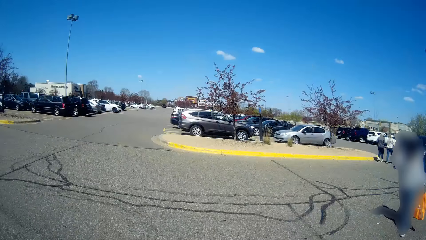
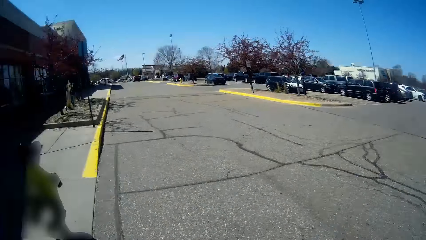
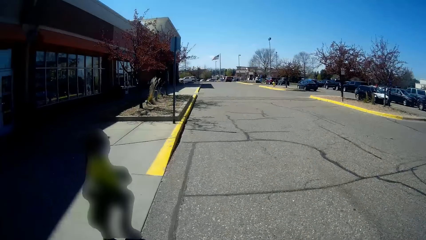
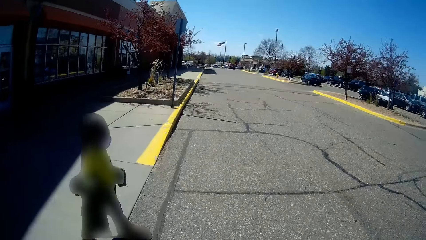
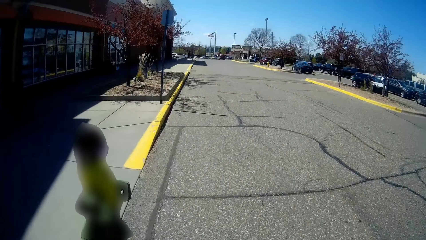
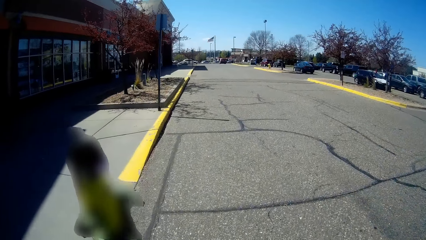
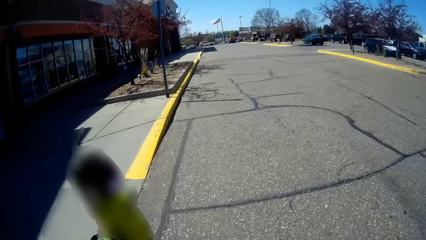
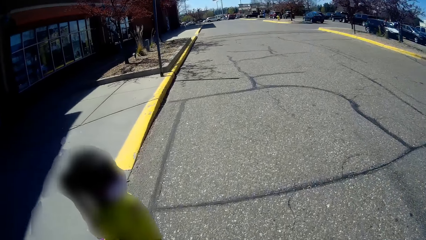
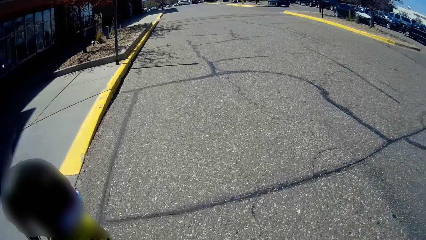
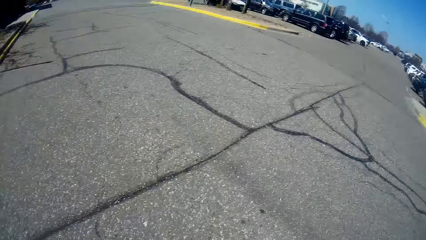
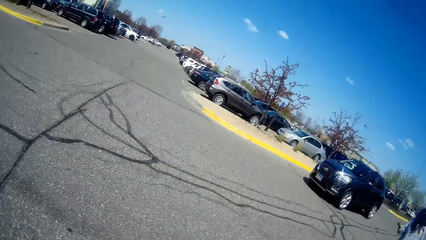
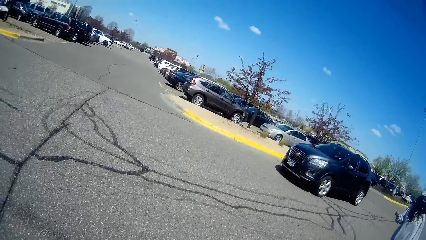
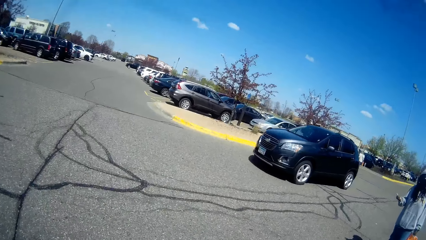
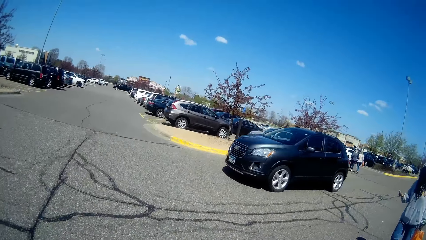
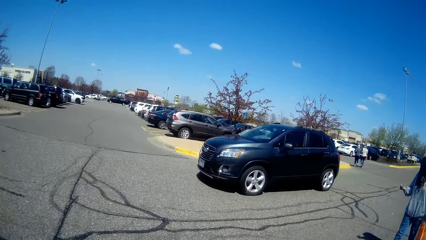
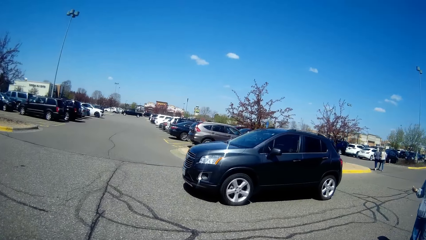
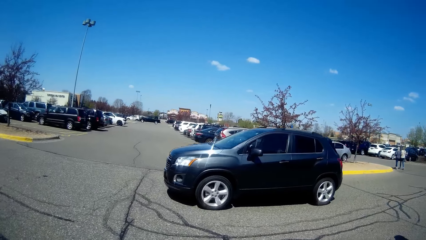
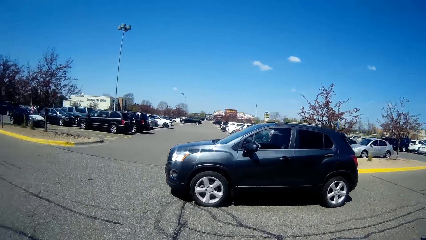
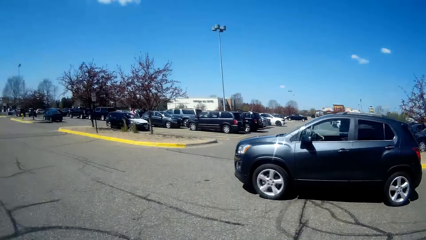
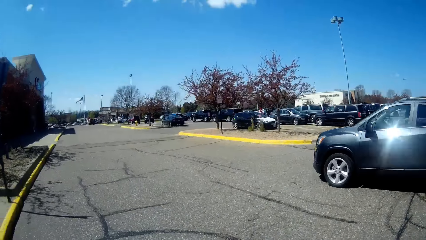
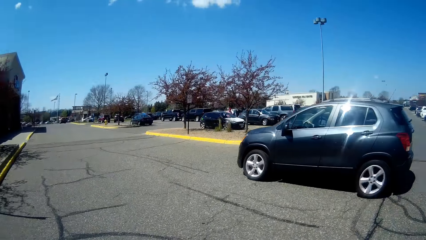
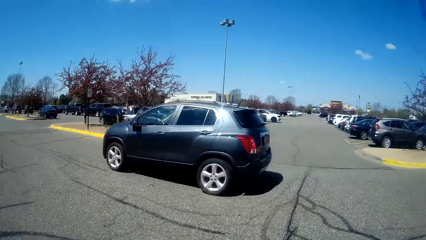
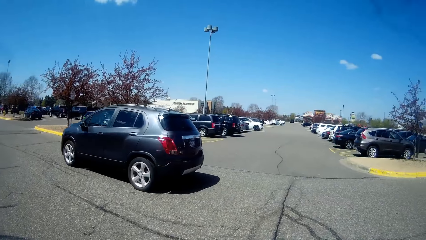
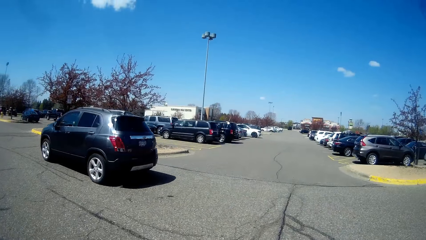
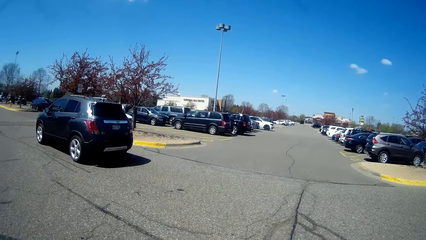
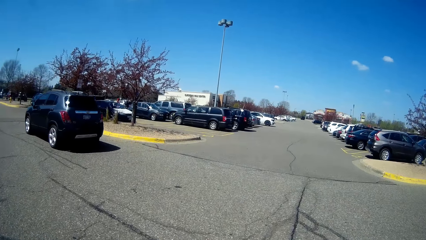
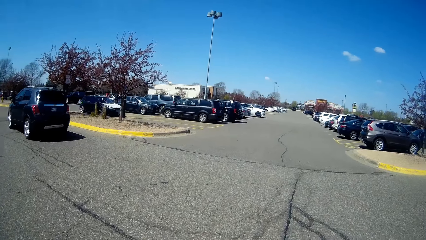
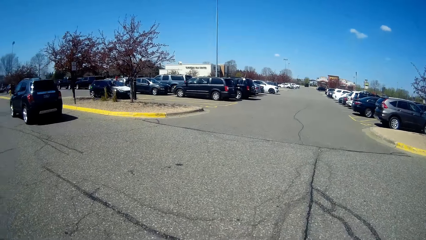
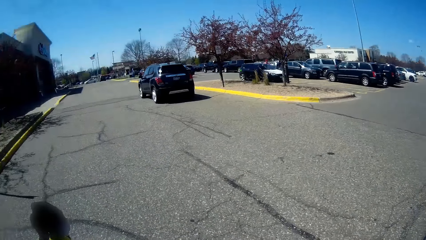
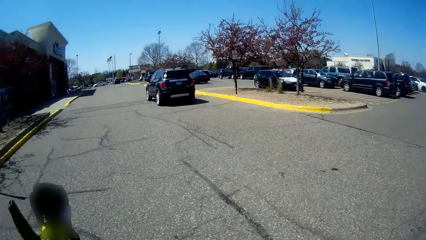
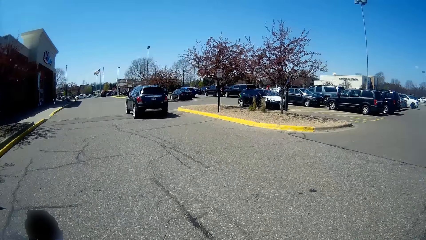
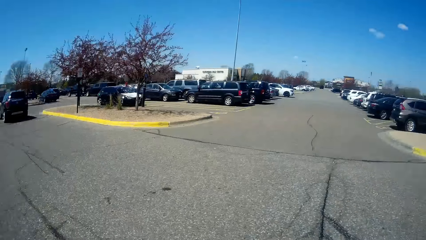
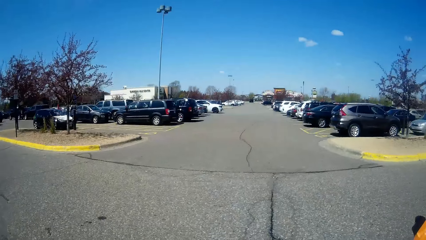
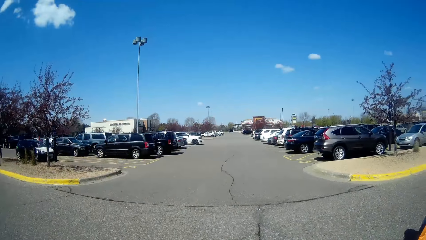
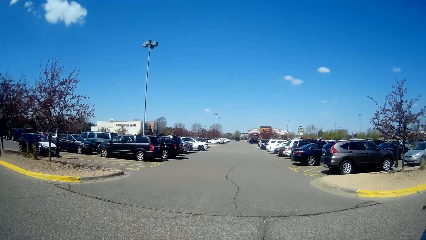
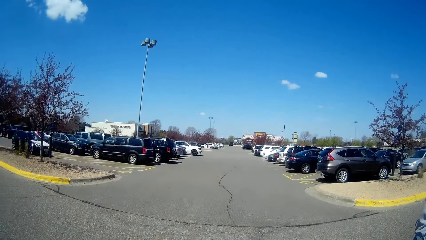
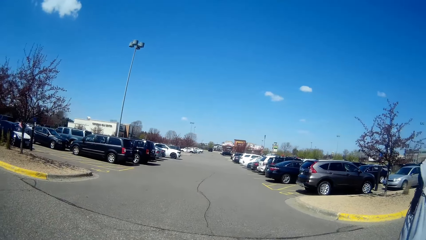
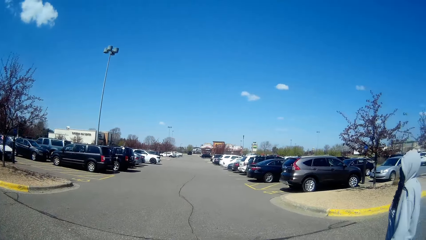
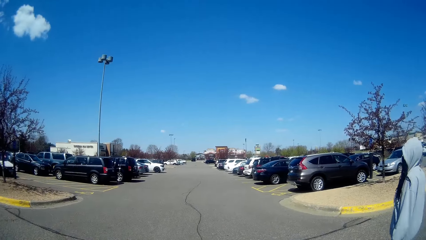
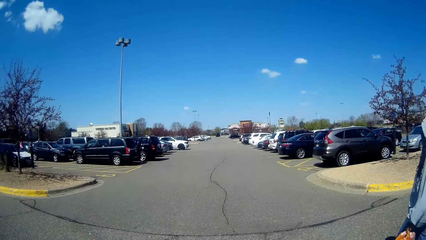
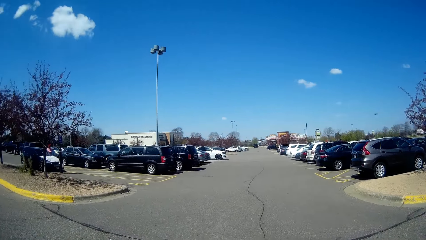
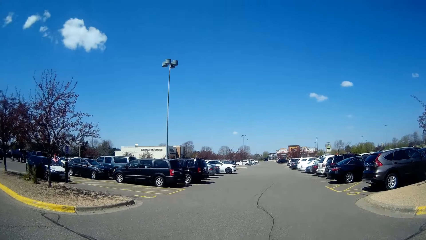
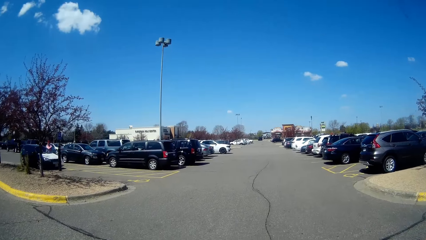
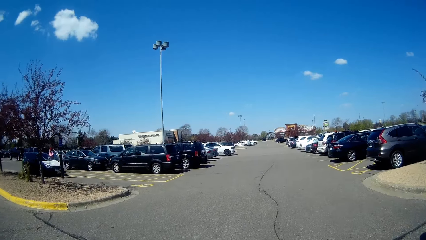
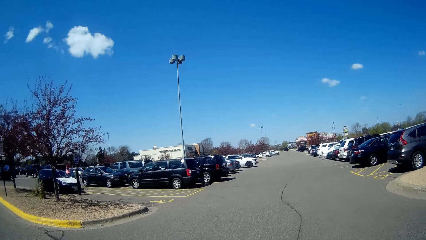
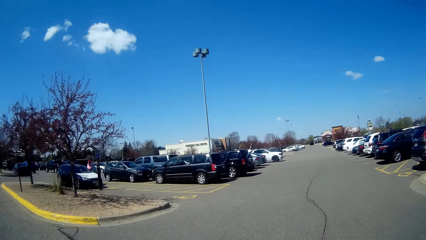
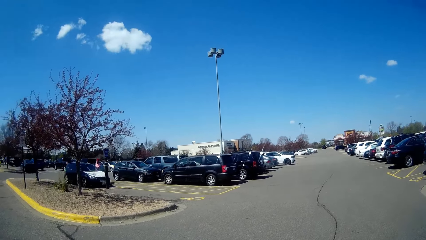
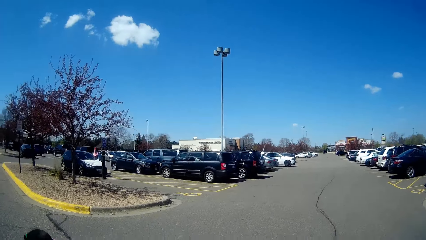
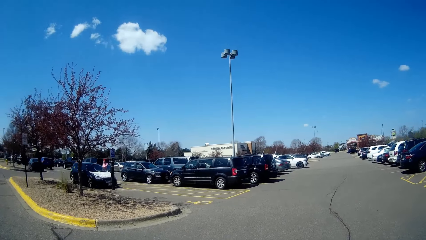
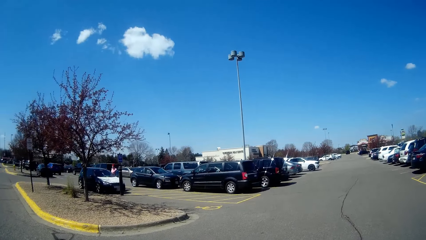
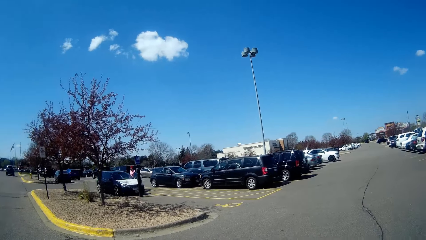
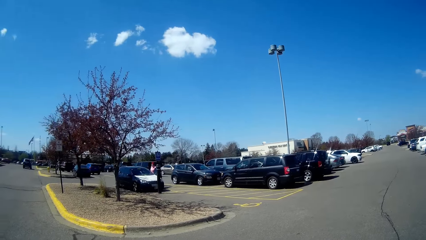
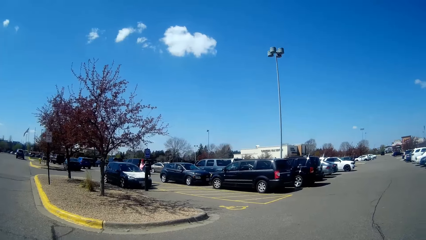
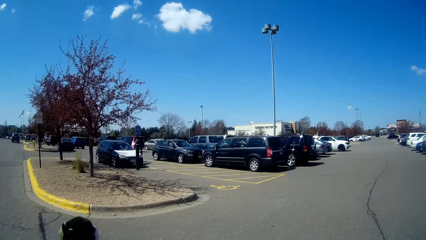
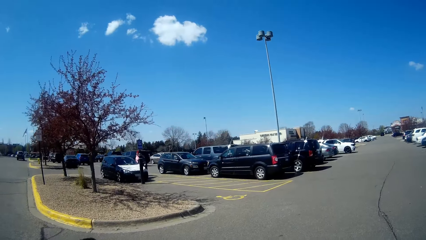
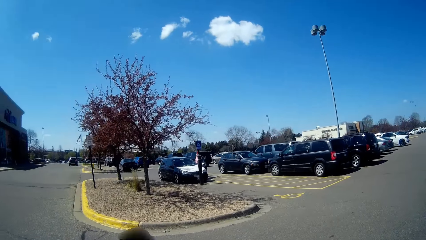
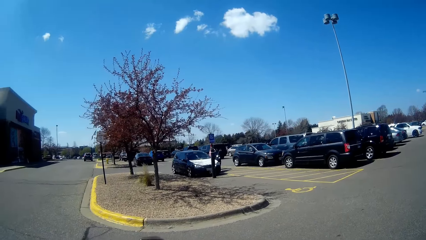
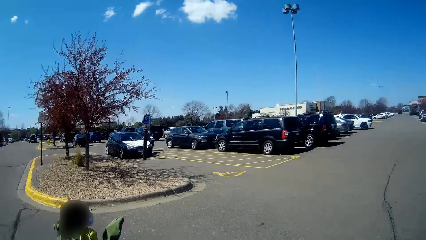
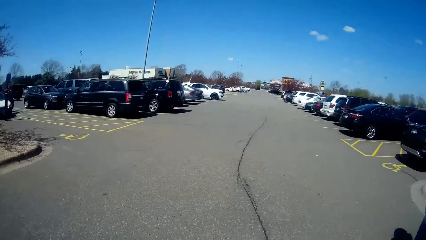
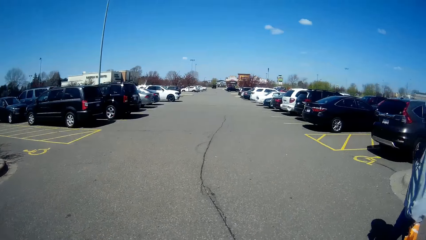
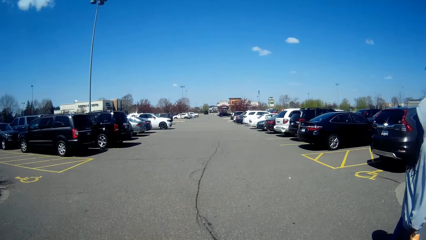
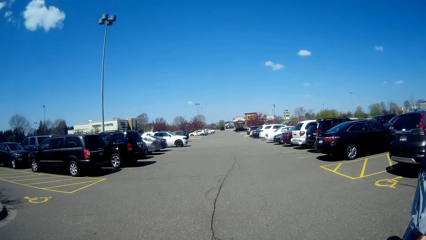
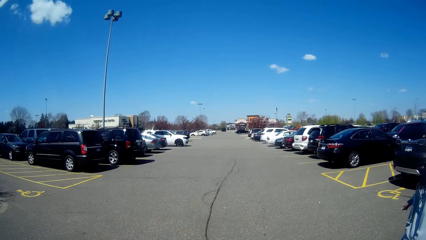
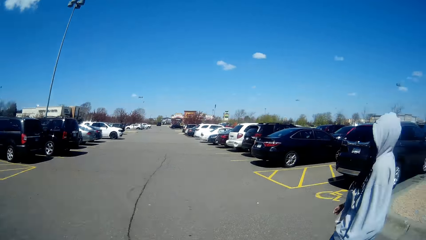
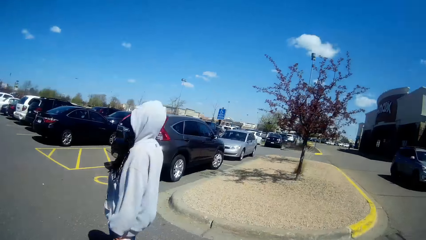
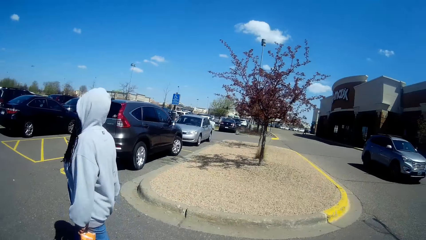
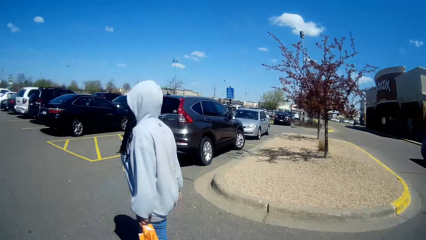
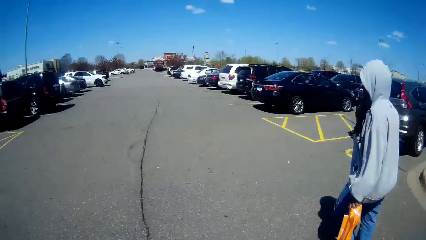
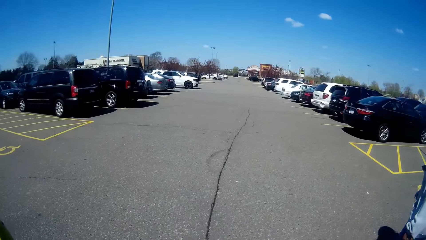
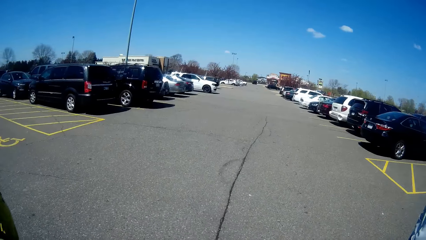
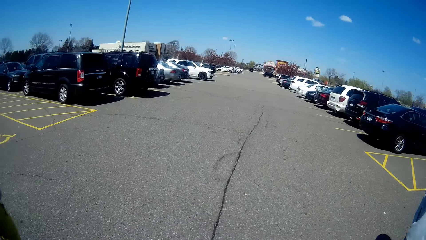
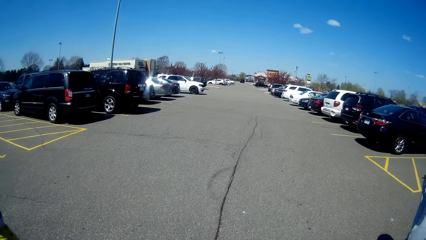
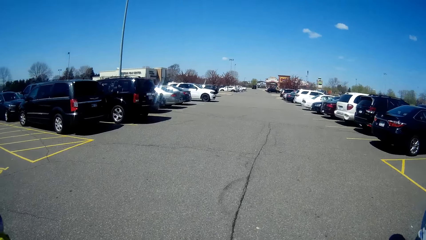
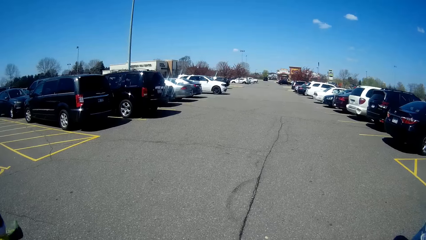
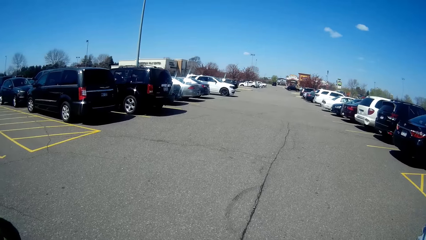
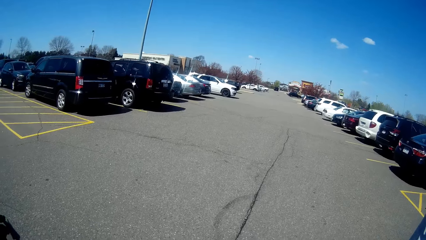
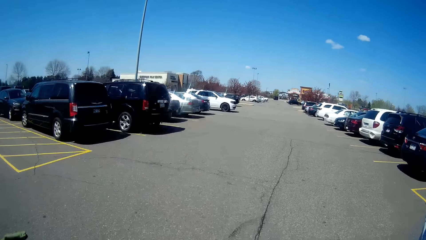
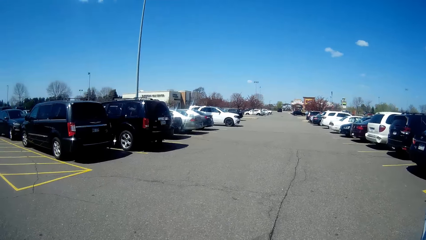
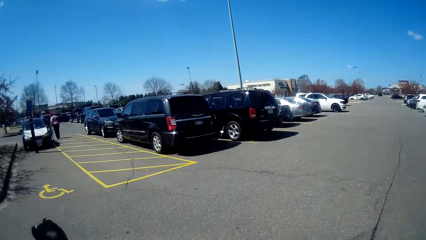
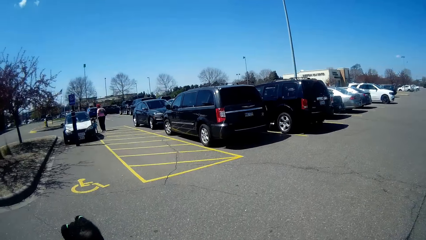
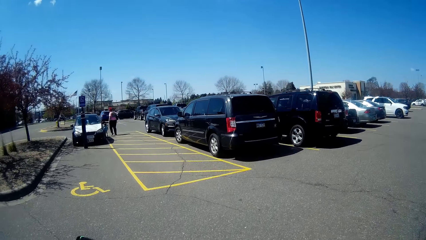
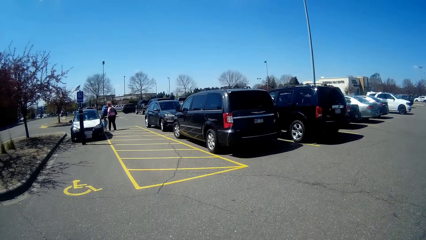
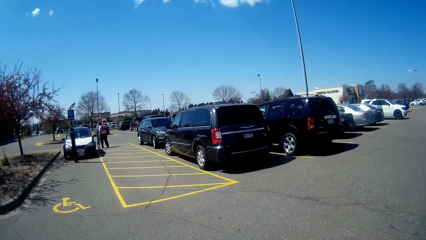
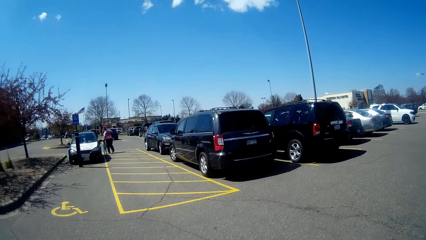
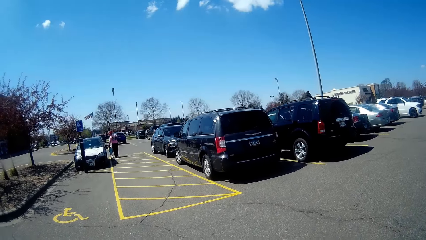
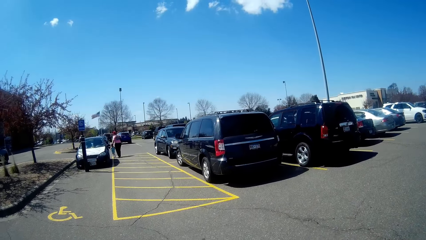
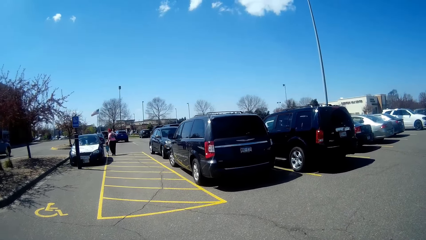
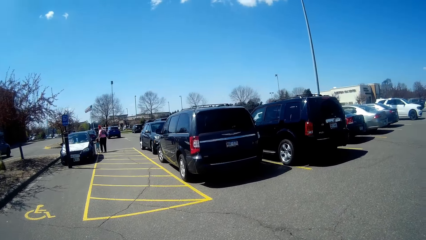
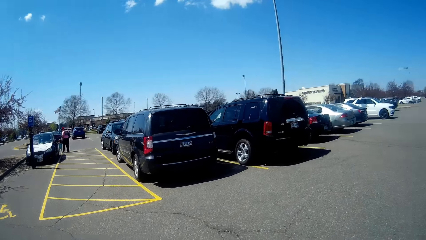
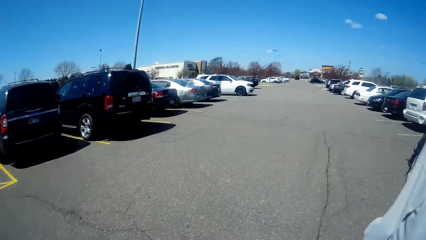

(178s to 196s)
The camera wearer talks to a person. A black jeep drives past the camera wearer. The camera wearer crosses the road with the girl and a woman. They interact with the girl. They walk towards a parking lot with the girl and the woman.
